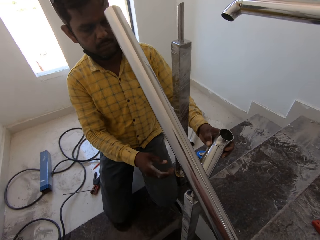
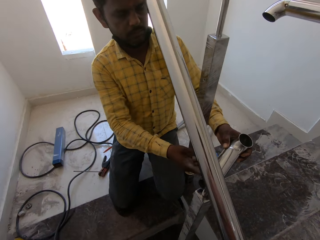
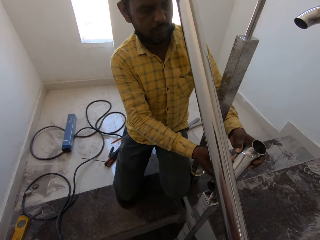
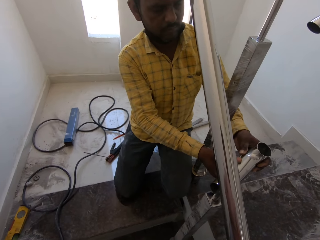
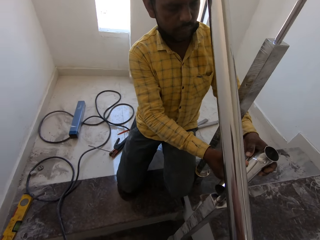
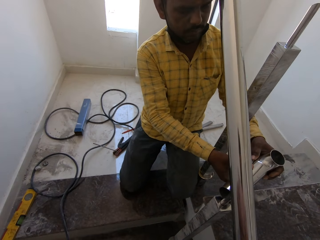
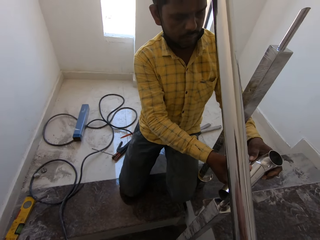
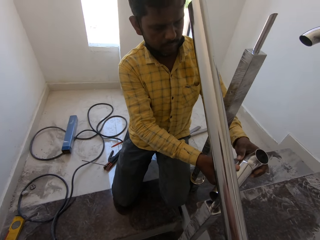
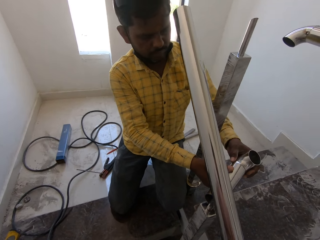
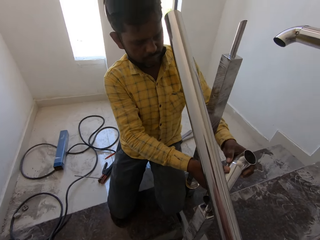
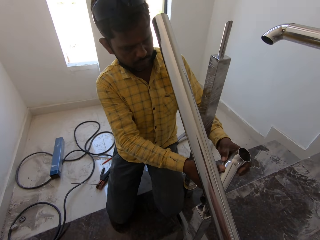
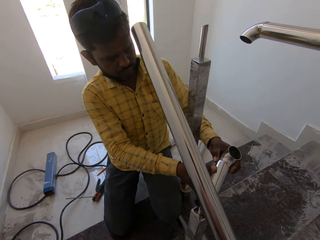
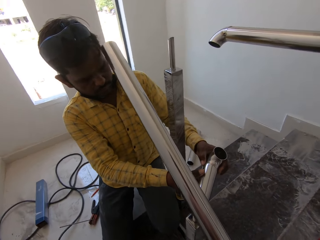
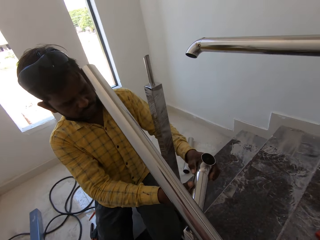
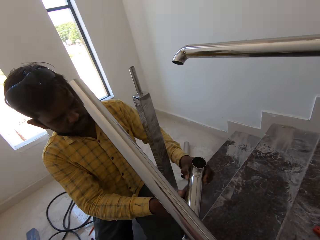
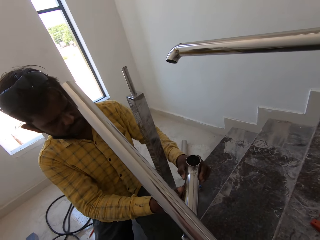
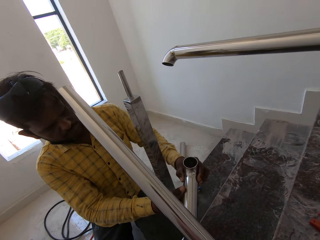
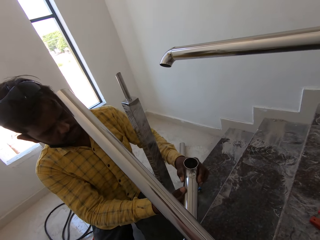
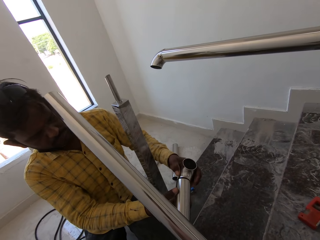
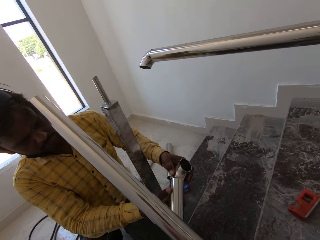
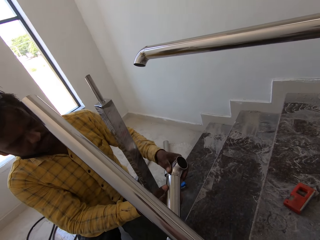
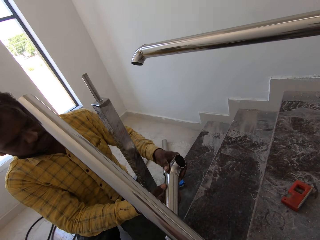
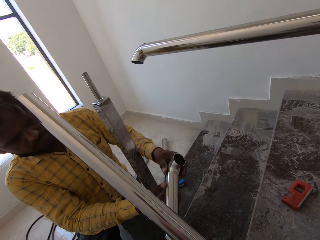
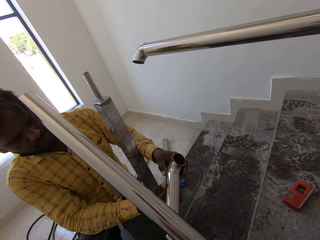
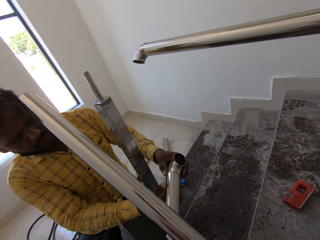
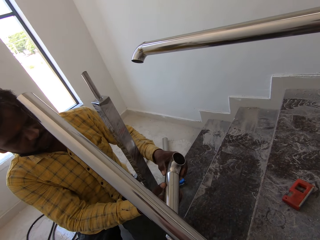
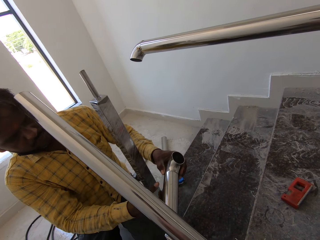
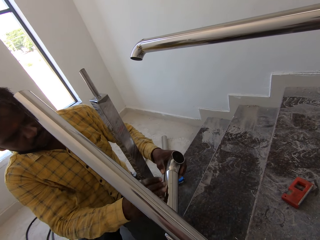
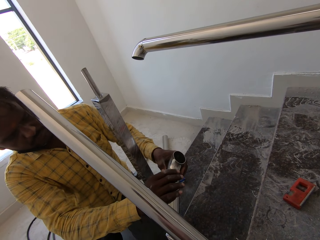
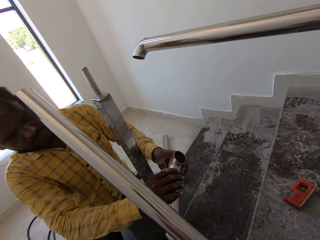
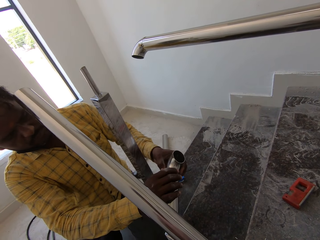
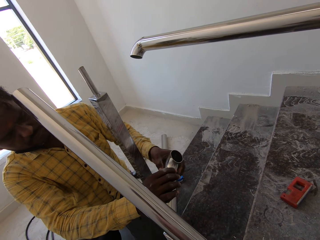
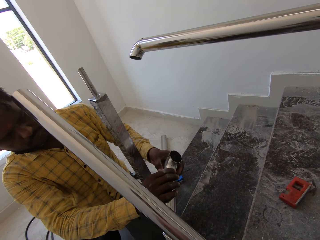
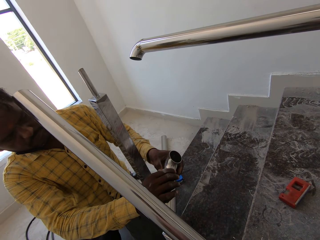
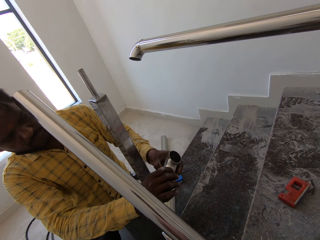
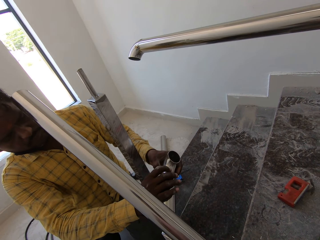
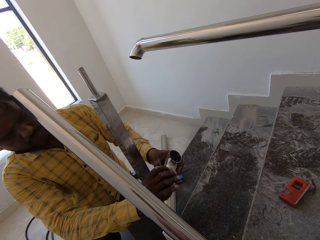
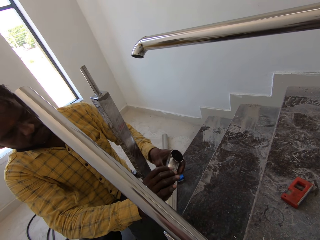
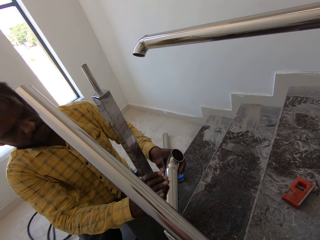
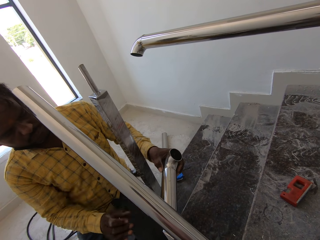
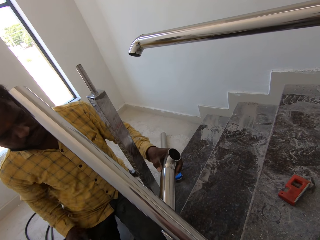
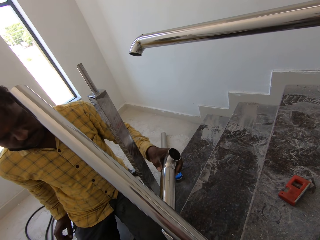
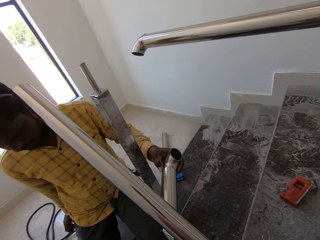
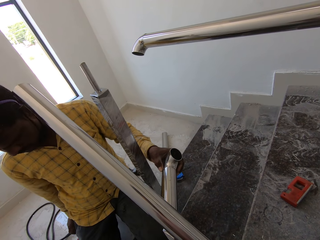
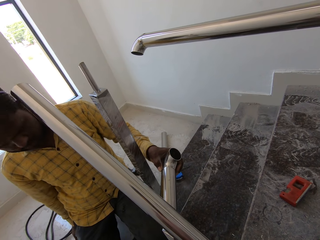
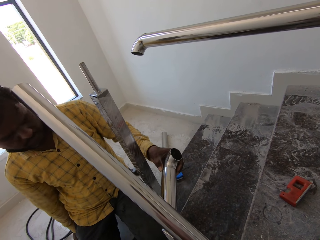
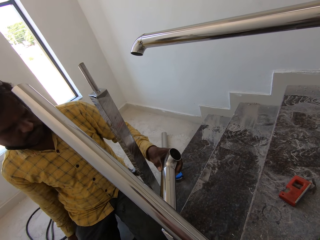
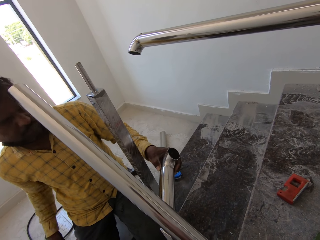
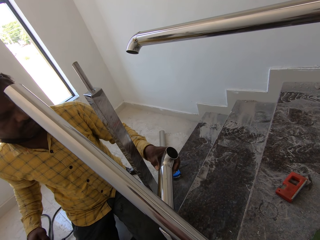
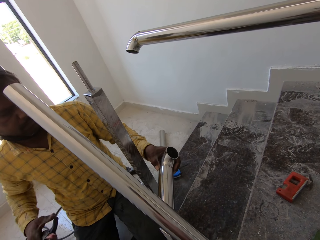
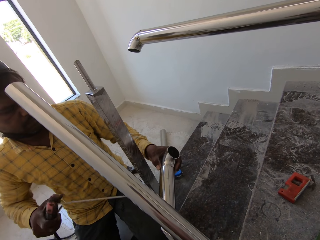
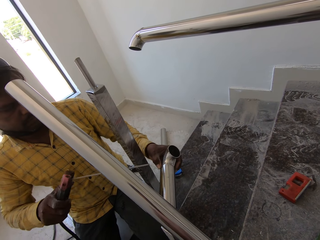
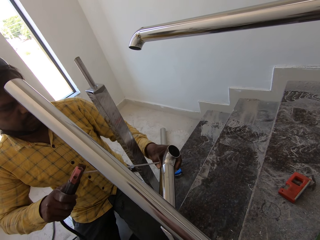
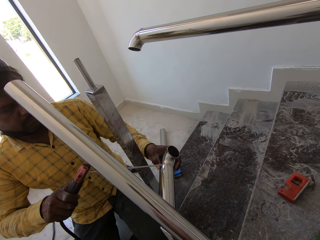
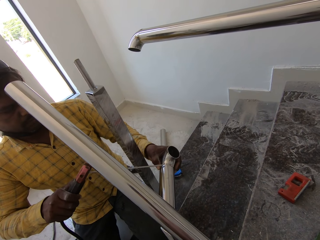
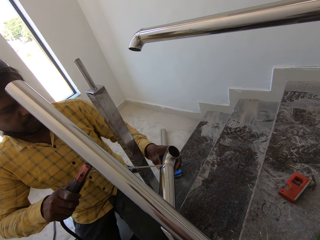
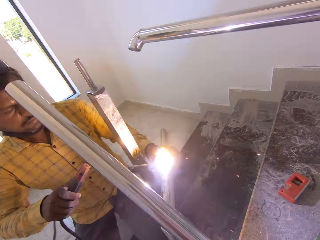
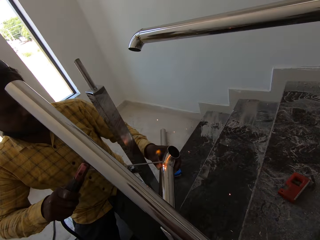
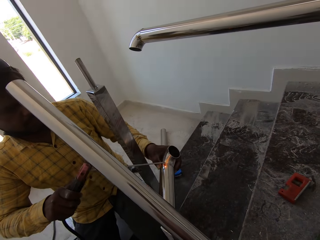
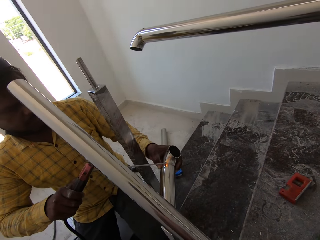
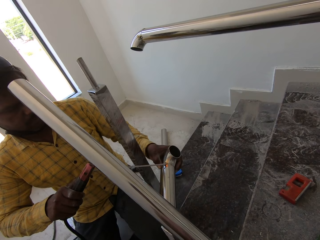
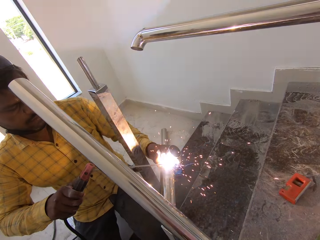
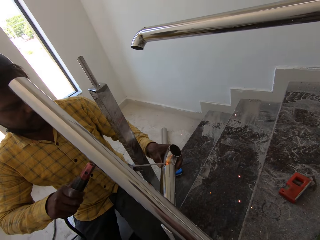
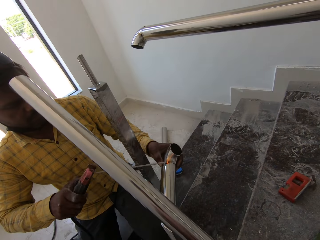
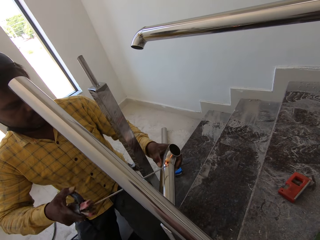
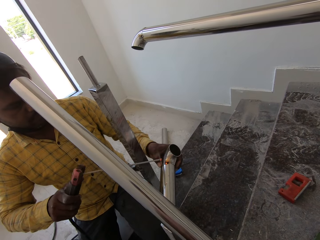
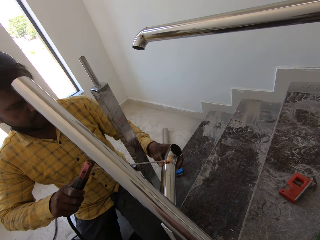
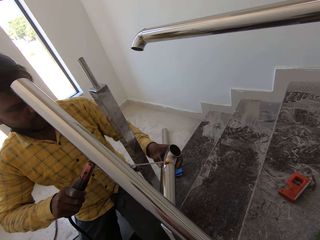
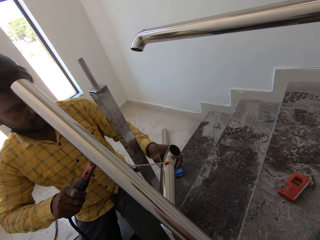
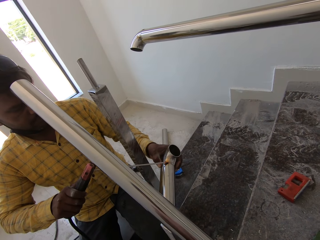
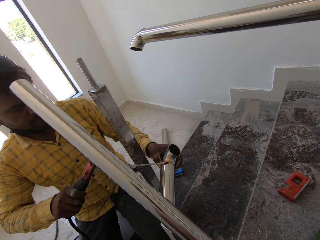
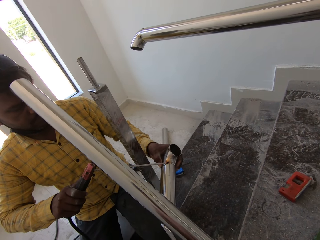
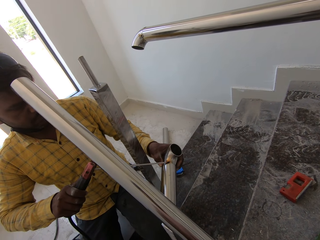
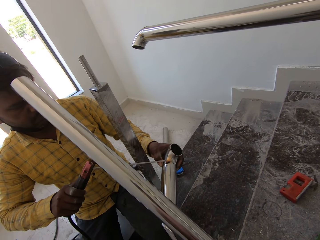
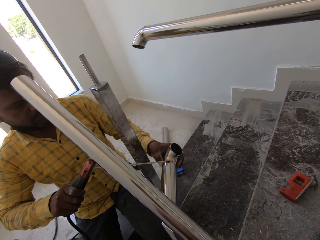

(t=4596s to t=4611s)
The man places the railing on the railing in a rod with both hands. Another man welds the piece of metal with the electrode holder in his right hand.

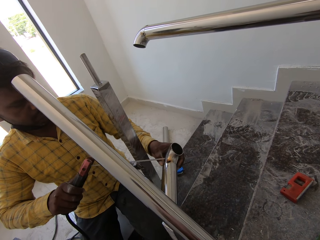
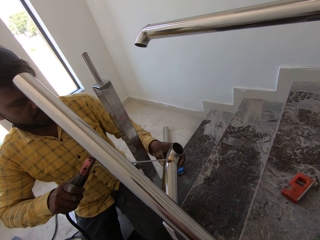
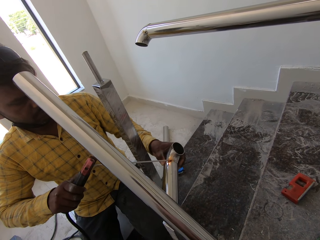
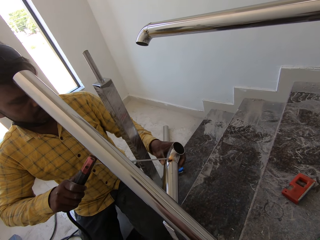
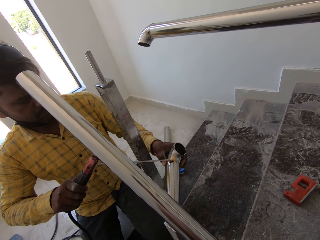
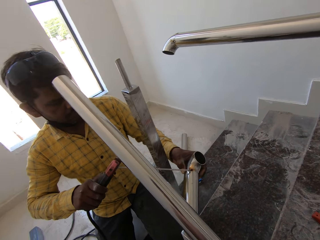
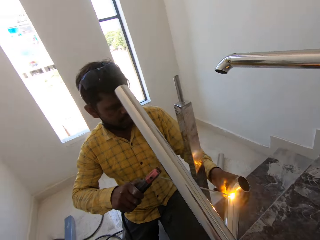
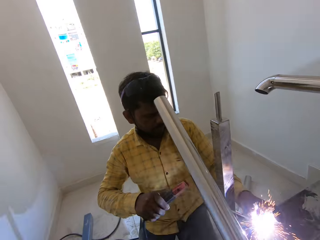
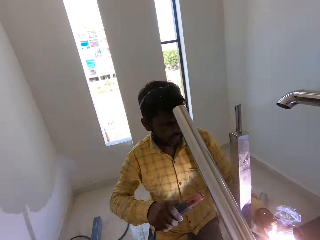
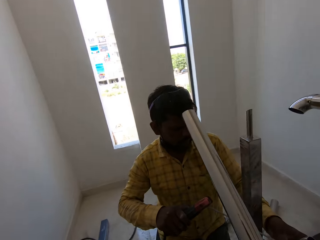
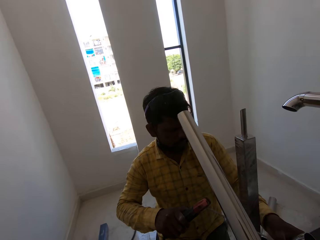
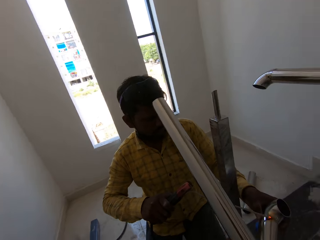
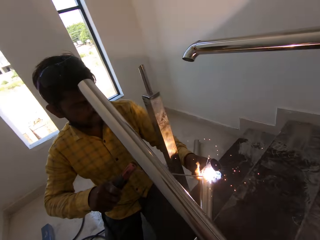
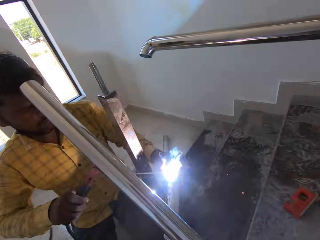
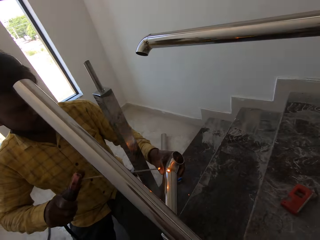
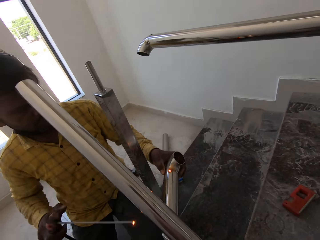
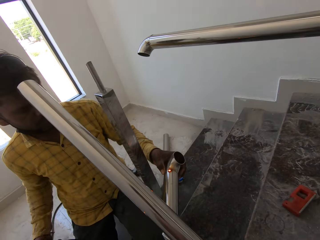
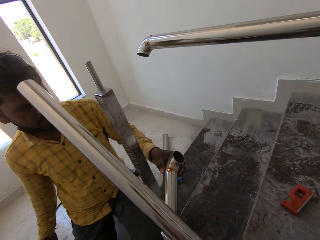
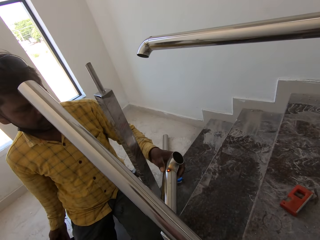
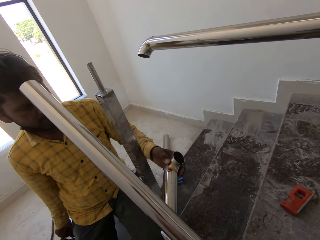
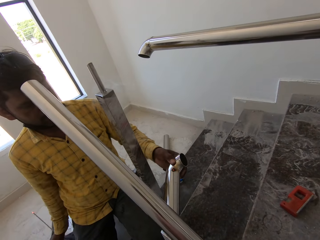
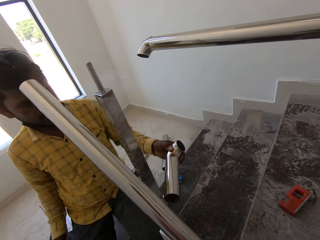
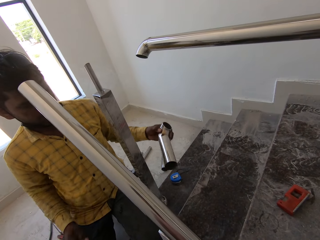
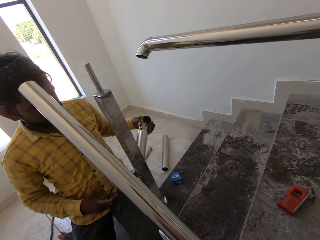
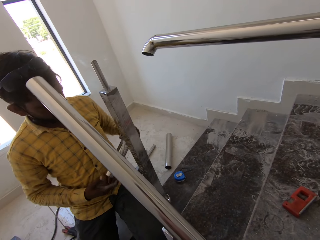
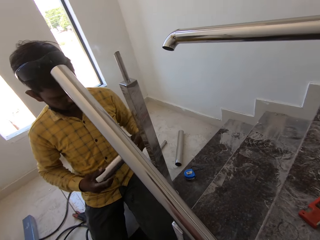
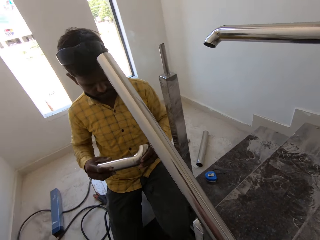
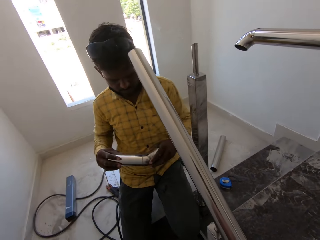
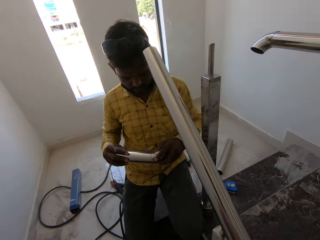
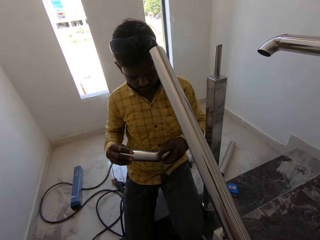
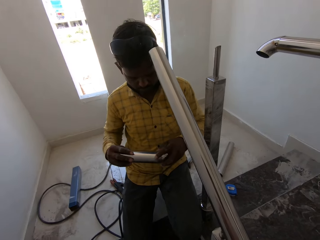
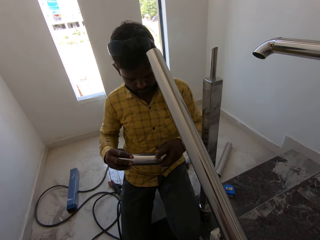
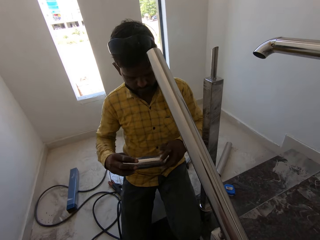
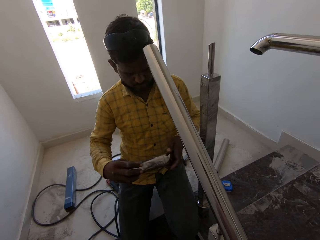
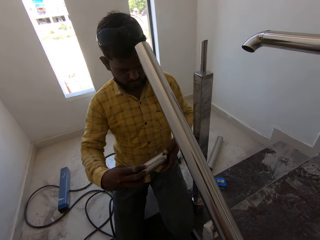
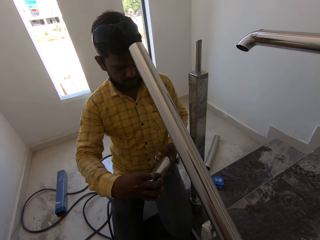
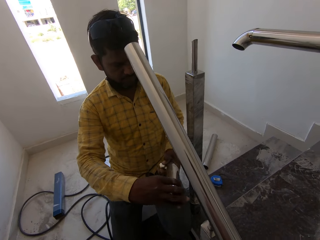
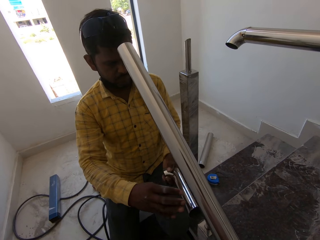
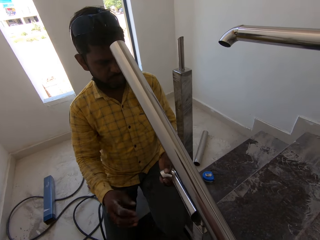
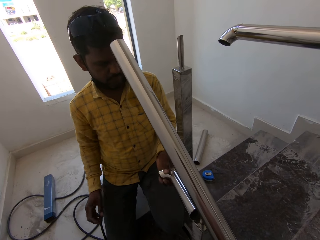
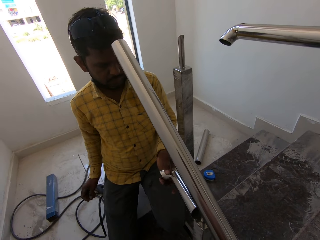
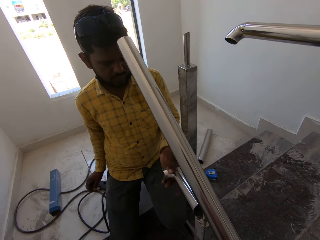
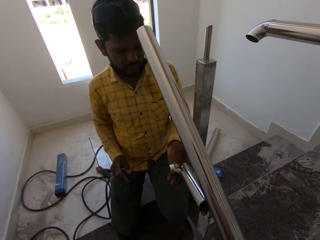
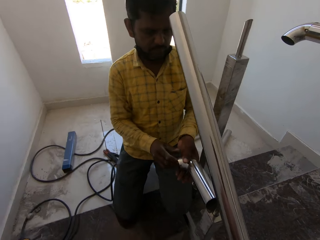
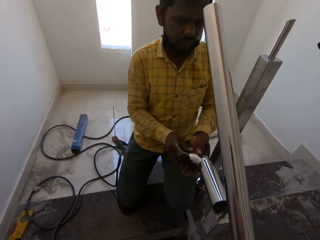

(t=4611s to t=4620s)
The man places the electrode holder on the ground with his right hand. The man holds the piece of metal with both hands. The man places the piece of metal by the handrail with his left hand.
